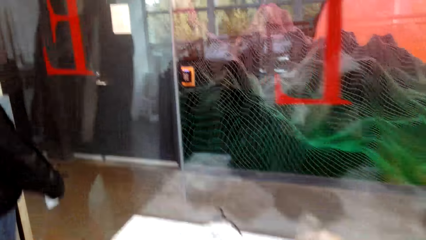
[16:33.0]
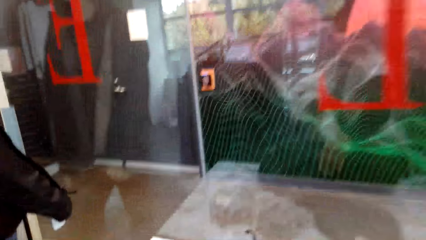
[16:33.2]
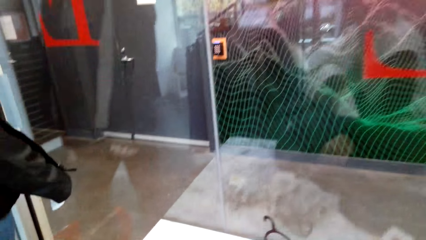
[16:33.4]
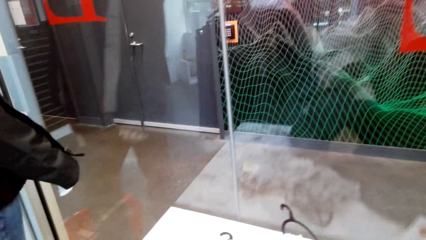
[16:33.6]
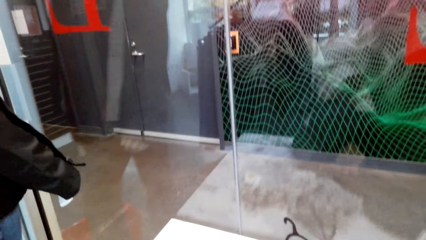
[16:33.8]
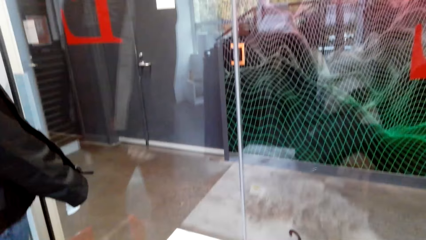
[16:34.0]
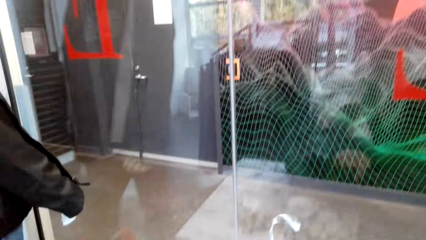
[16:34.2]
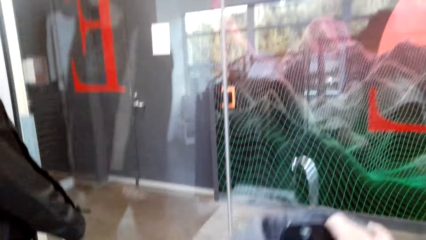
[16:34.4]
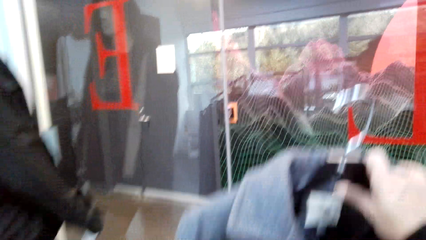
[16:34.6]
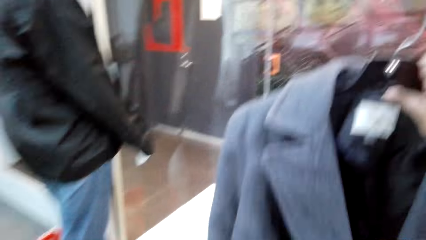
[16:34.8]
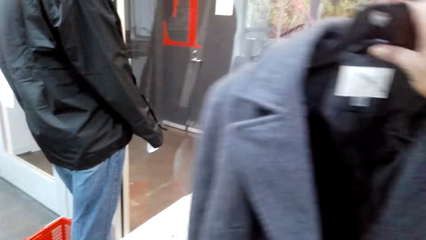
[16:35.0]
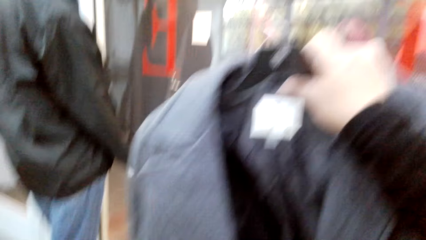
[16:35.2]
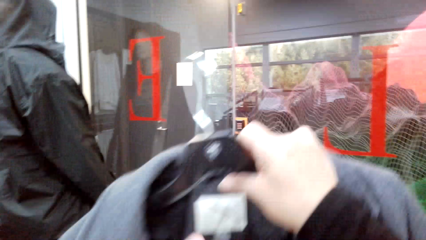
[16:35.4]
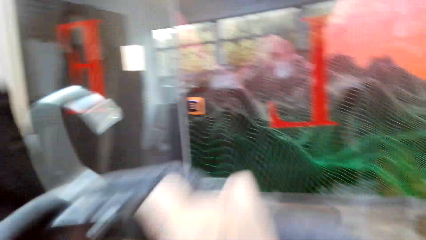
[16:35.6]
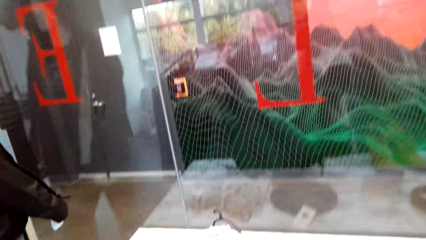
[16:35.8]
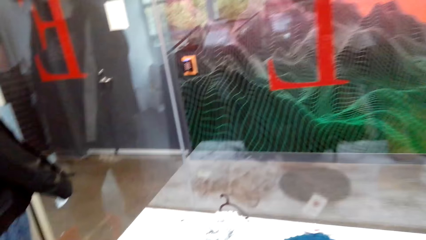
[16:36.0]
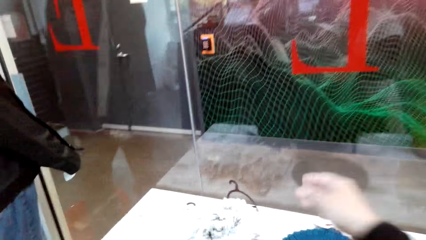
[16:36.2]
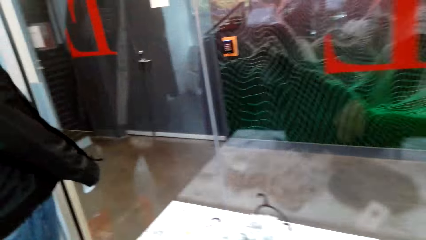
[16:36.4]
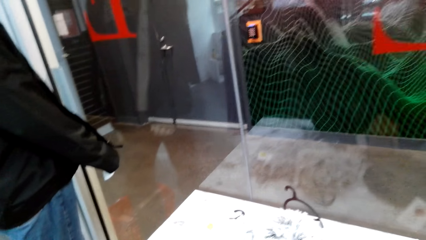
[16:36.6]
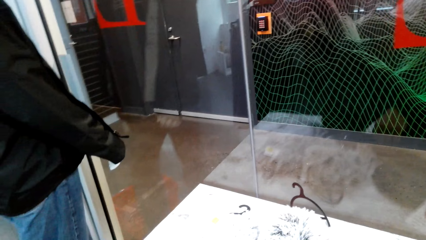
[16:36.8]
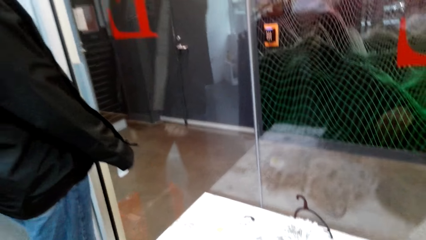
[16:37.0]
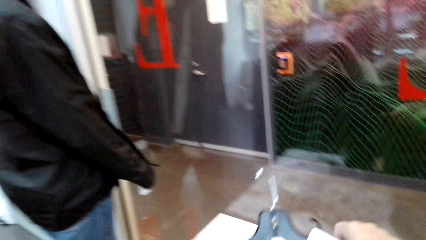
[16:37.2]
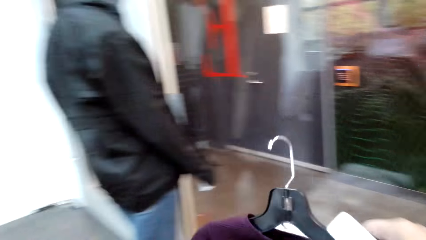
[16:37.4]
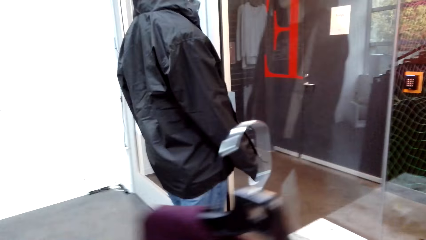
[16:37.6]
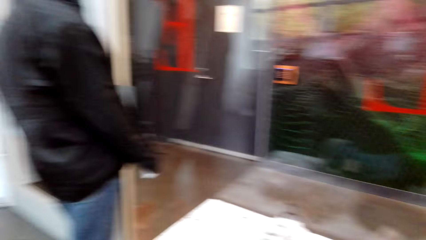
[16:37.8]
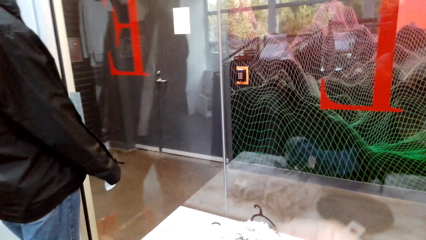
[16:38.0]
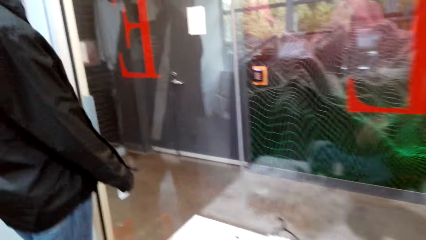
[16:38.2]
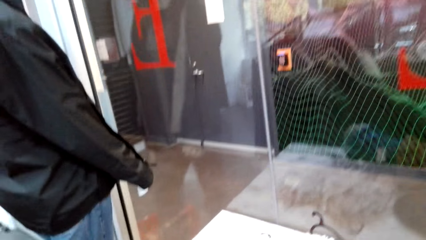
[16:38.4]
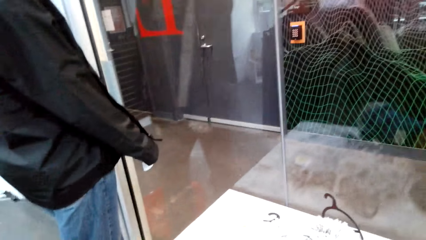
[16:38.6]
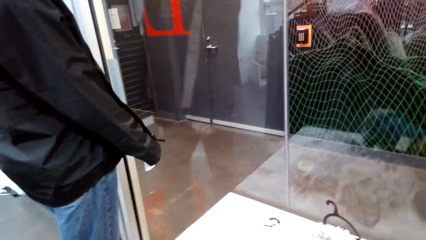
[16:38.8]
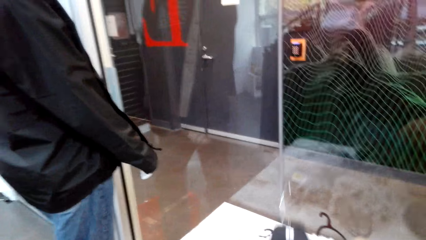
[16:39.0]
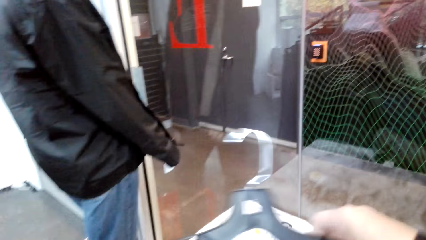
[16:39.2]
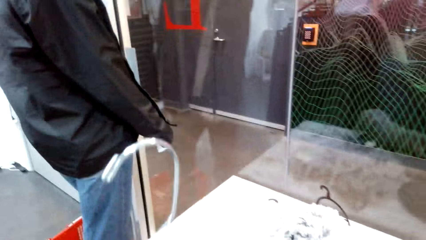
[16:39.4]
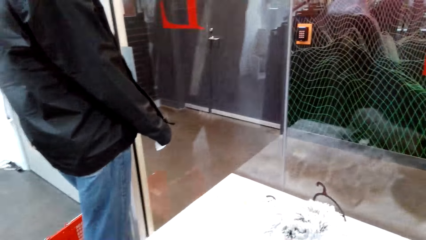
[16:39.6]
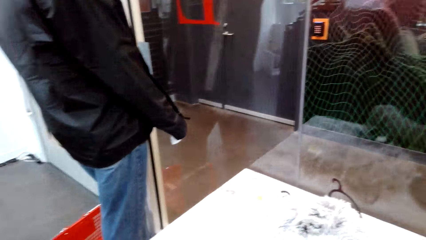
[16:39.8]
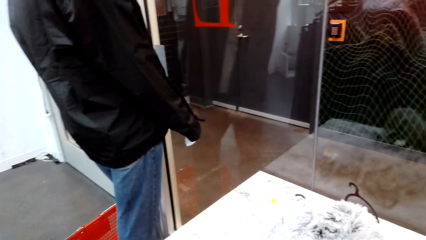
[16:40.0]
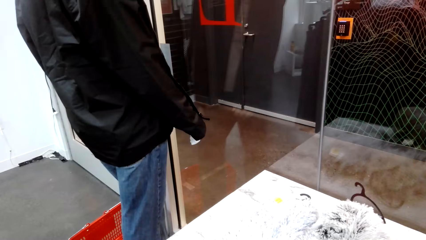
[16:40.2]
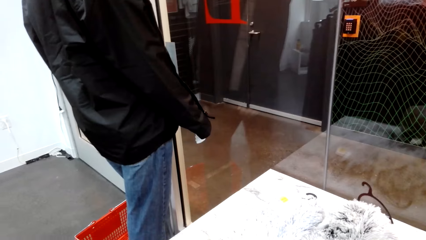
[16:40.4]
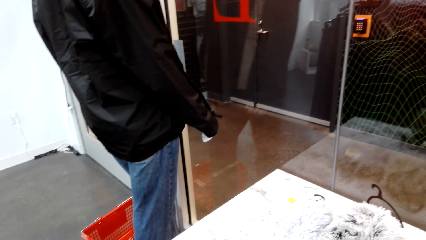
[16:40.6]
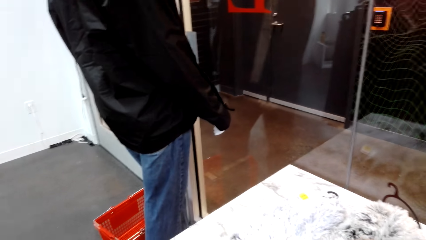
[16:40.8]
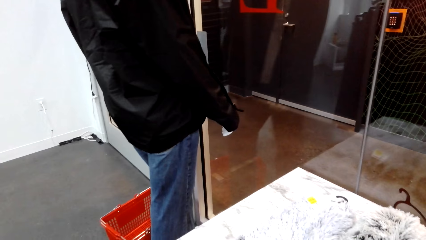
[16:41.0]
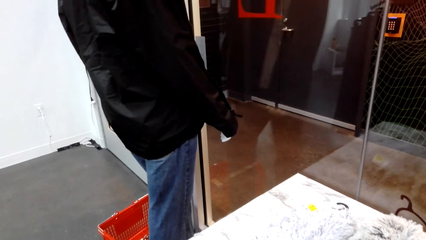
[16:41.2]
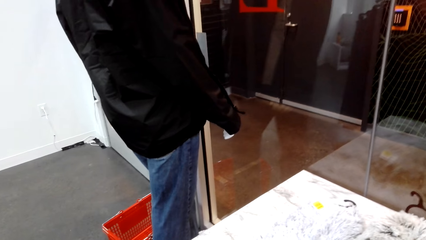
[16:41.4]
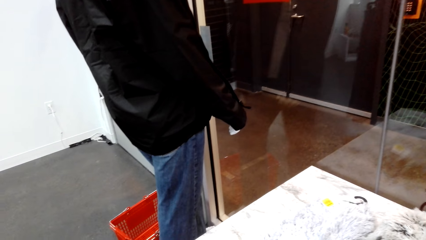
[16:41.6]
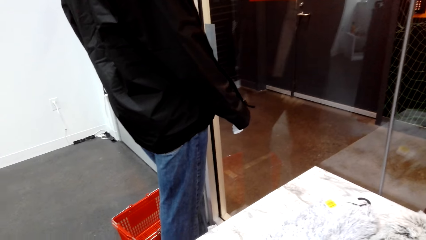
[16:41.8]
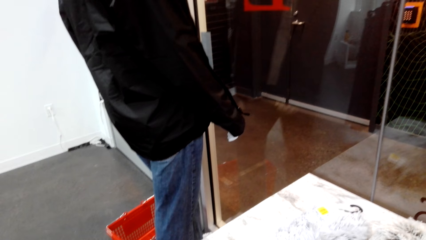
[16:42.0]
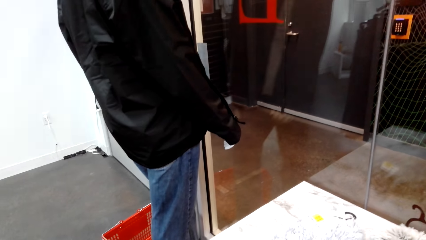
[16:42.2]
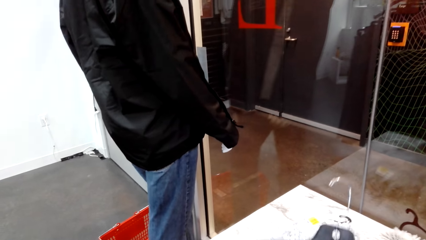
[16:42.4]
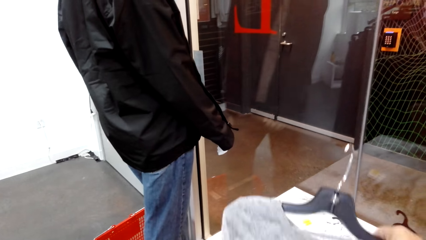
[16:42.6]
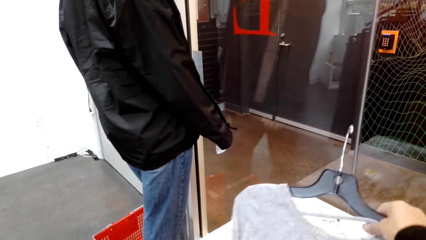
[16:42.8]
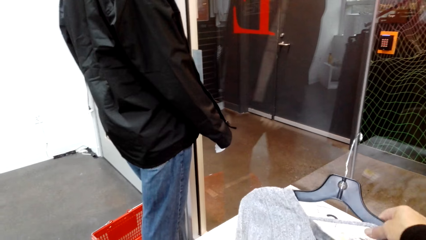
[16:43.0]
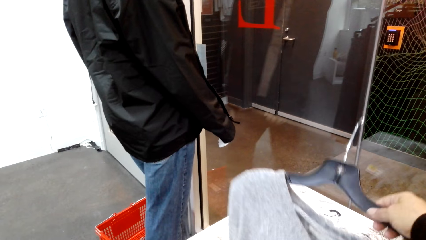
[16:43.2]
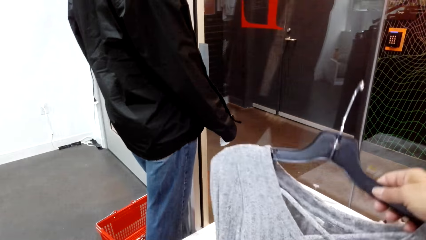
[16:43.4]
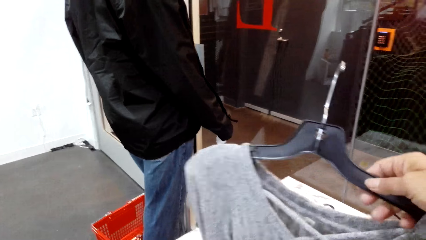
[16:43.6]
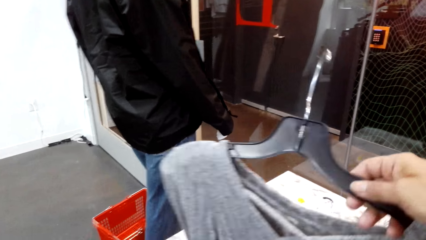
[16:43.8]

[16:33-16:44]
The camera wearer picks up a coat. They interact with a man. The camera wearer picks up clothes.

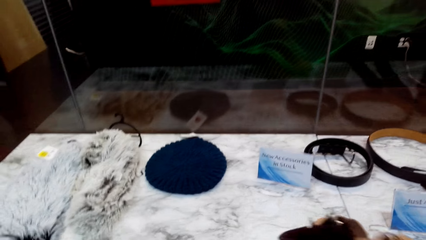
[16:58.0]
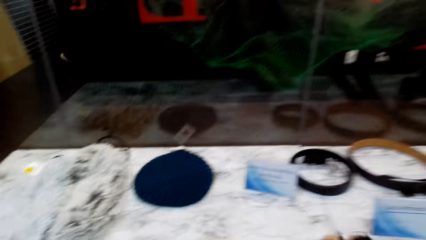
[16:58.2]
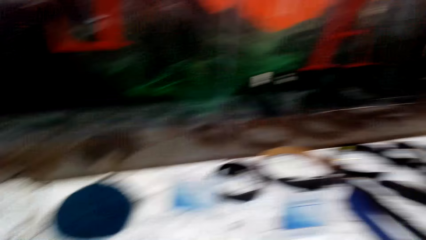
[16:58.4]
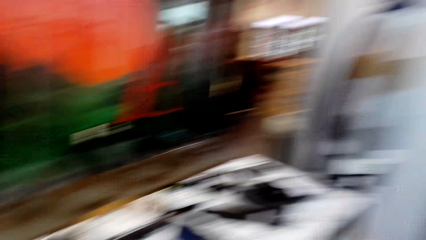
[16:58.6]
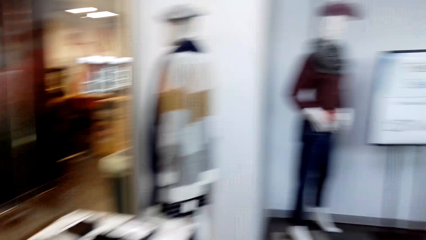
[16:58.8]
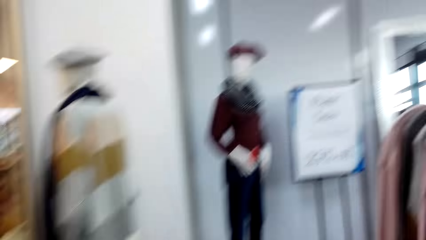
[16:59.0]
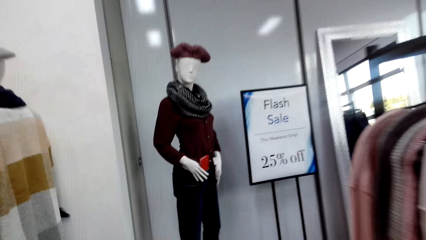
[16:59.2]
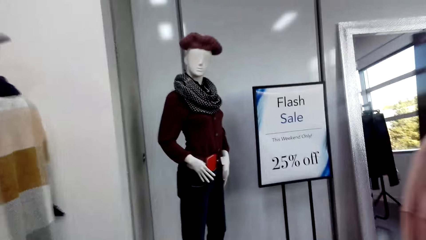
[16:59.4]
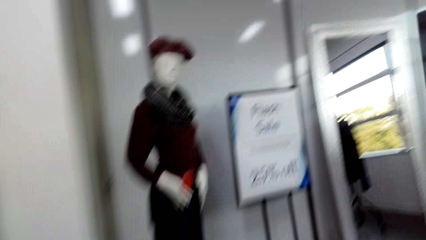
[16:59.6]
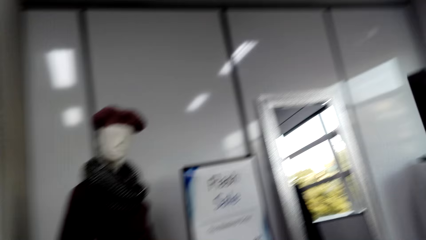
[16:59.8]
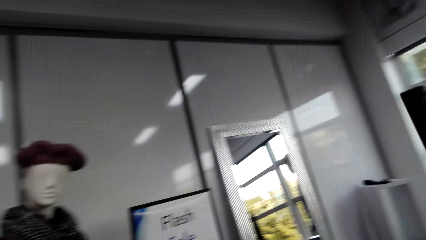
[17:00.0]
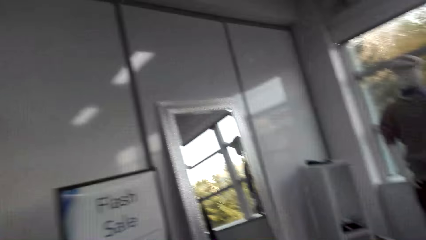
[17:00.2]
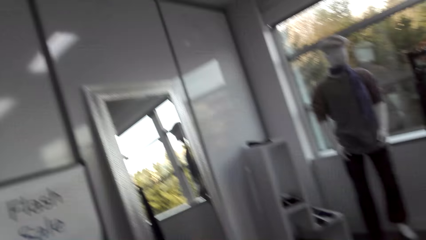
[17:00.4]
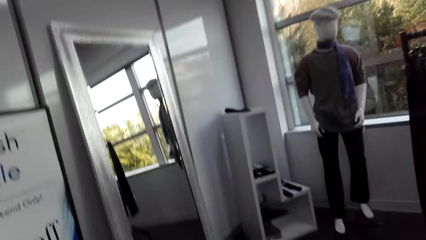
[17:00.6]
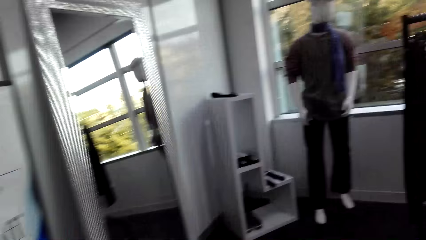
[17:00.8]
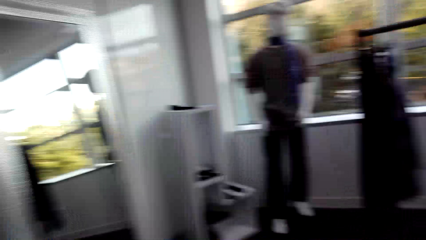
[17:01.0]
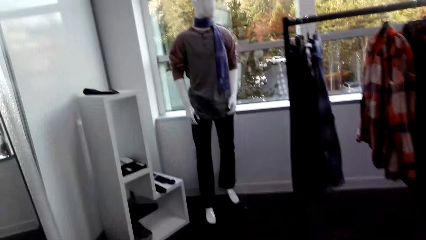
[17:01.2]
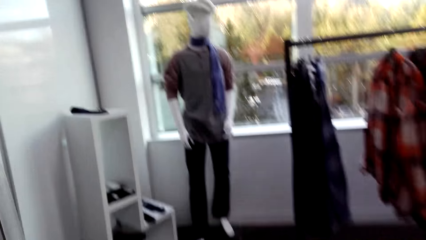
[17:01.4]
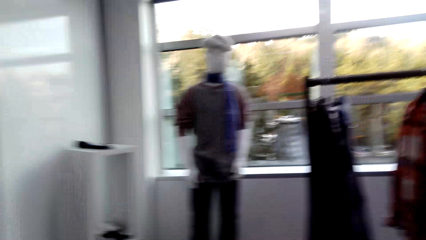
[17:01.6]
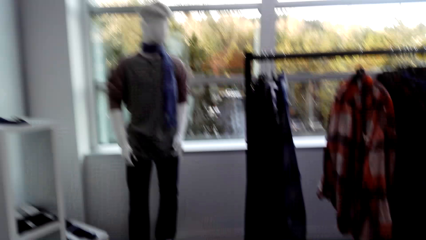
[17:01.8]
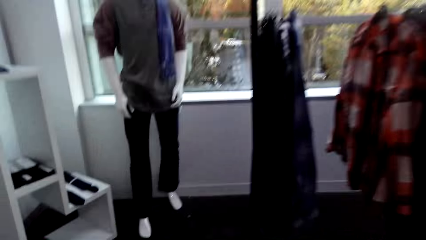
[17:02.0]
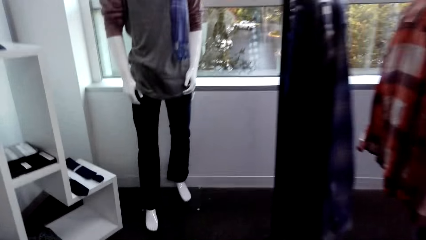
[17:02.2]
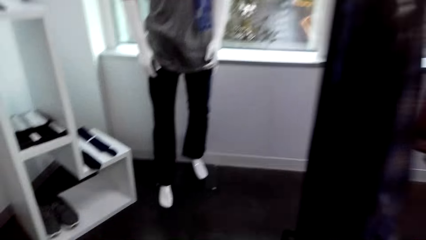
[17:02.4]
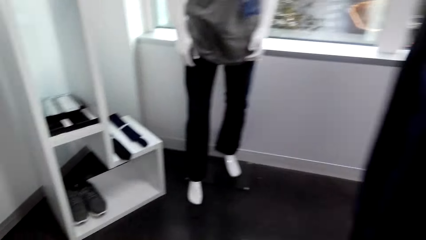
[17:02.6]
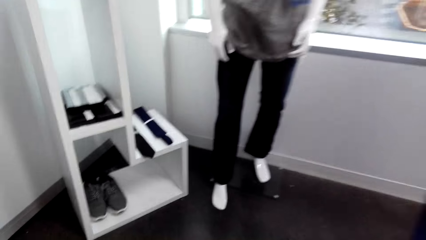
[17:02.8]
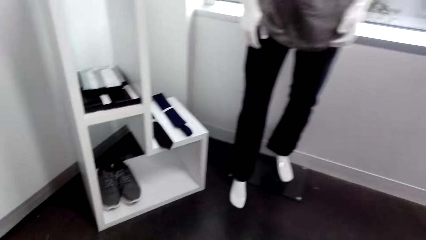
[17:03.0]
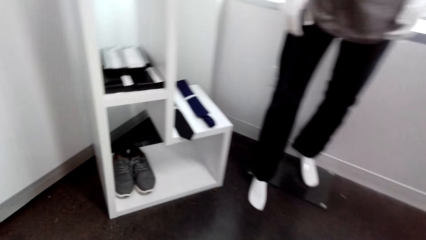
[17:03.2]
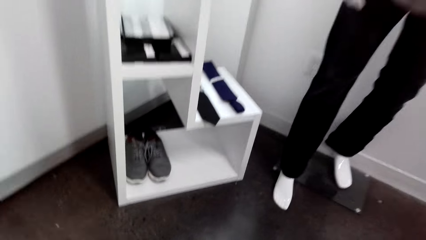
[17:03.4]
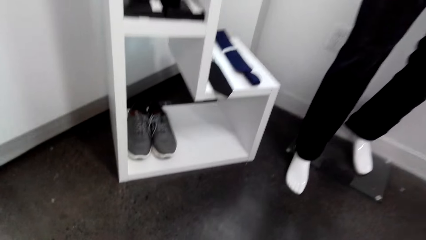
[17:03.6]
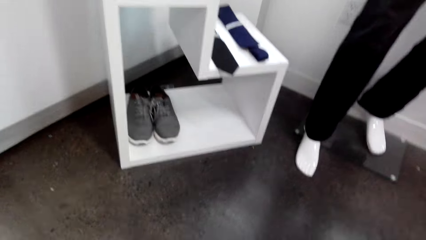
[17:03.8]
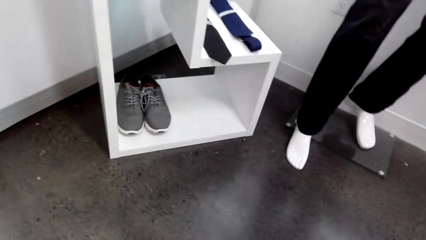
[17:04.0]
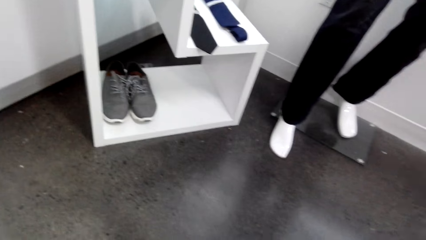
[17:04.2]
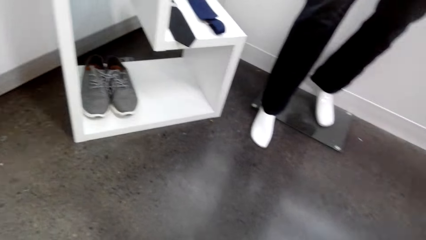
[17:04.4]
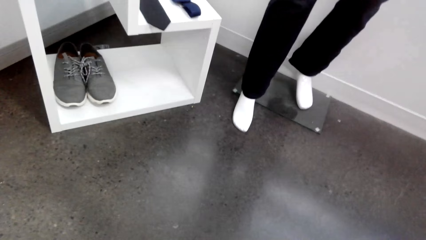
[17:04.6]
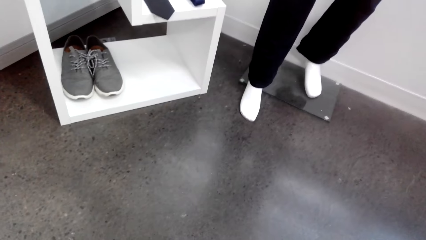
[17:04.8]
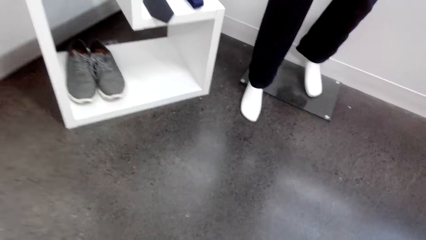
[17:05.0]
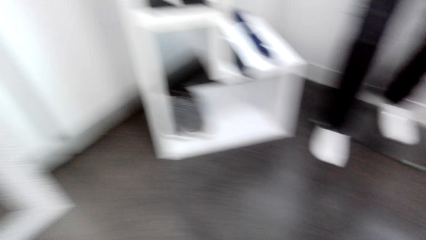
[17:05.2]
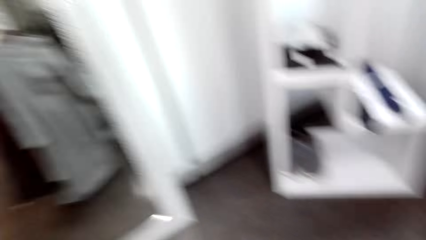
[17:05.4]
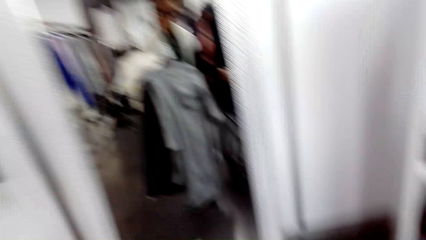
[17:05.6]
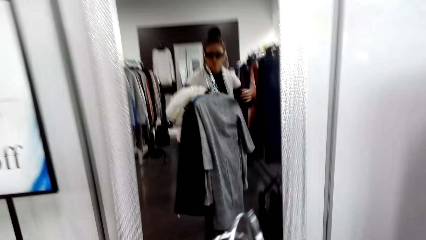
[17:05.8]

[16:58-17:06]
The camera wearer moves around.
